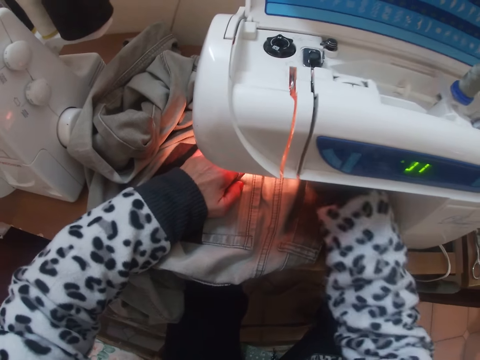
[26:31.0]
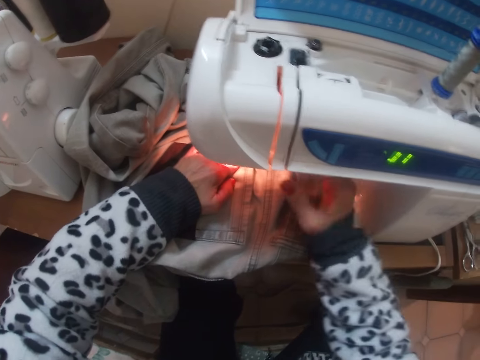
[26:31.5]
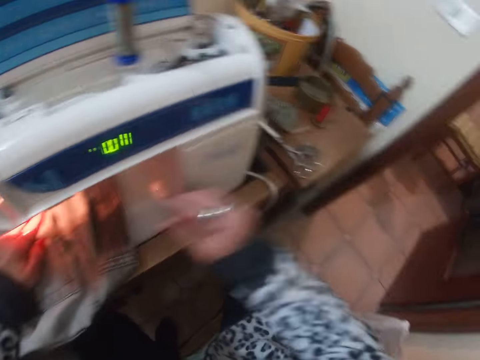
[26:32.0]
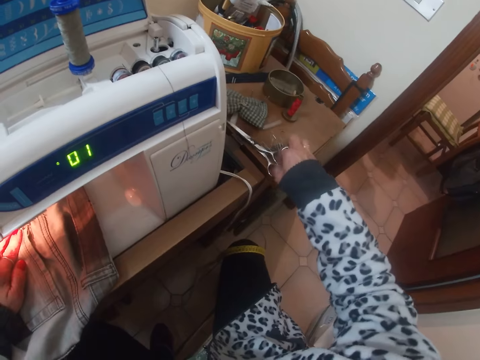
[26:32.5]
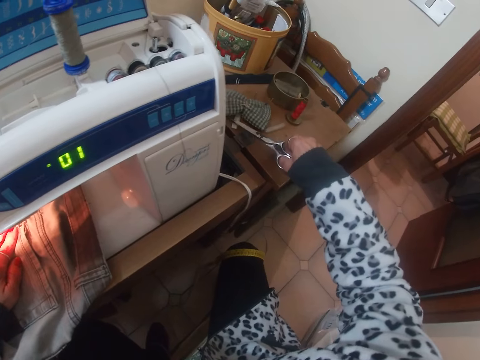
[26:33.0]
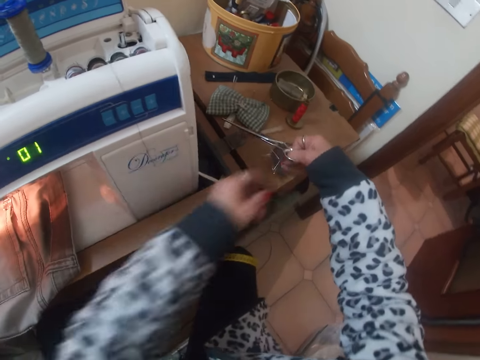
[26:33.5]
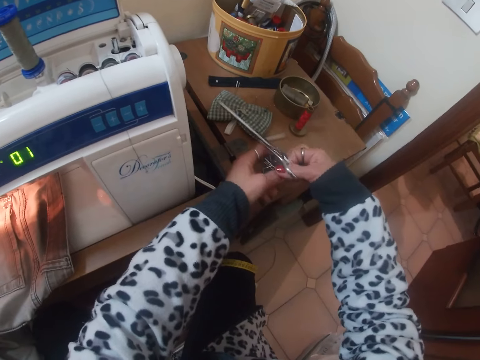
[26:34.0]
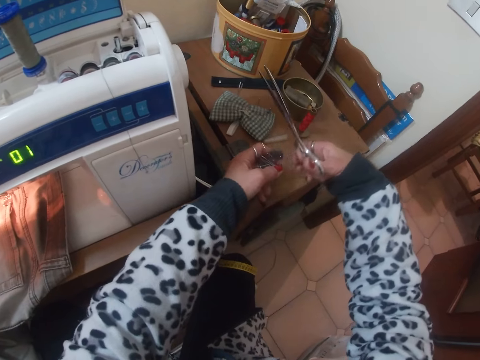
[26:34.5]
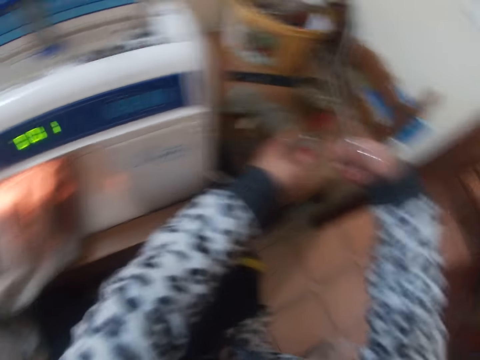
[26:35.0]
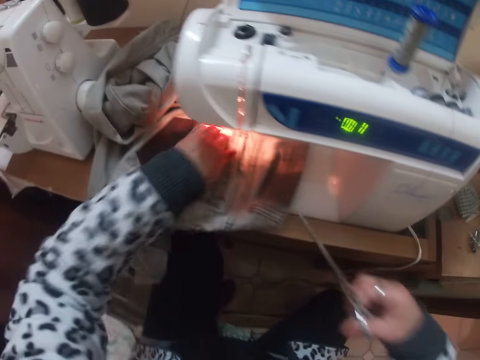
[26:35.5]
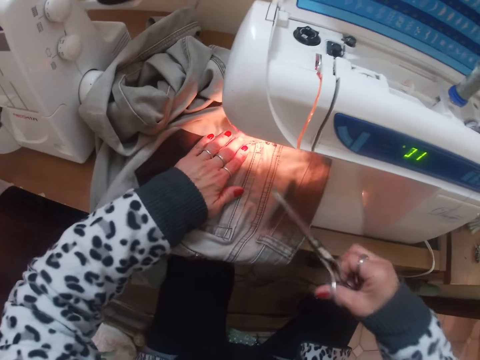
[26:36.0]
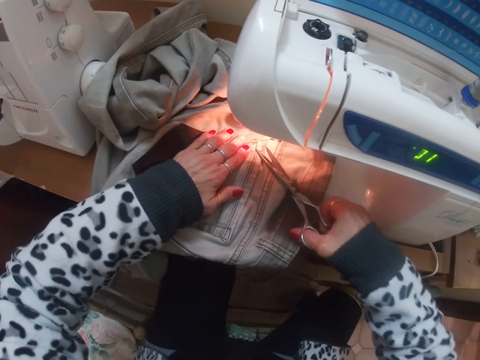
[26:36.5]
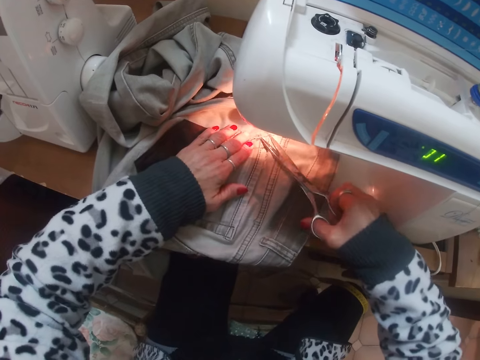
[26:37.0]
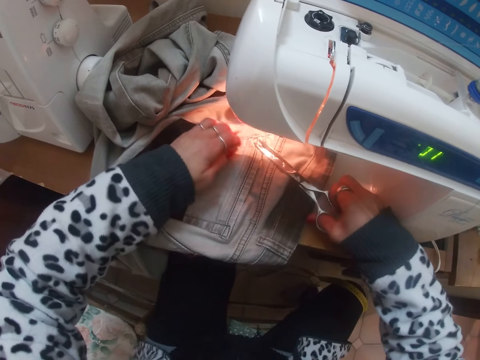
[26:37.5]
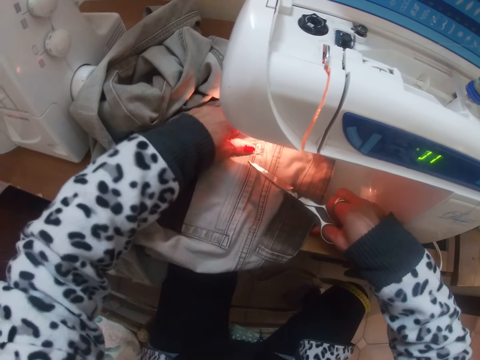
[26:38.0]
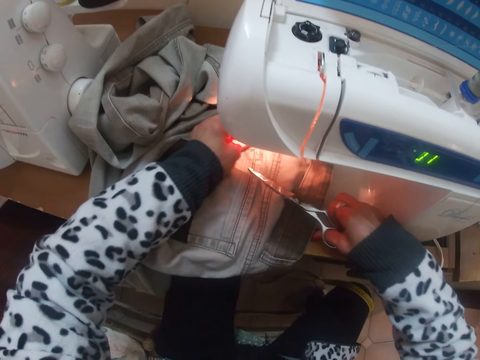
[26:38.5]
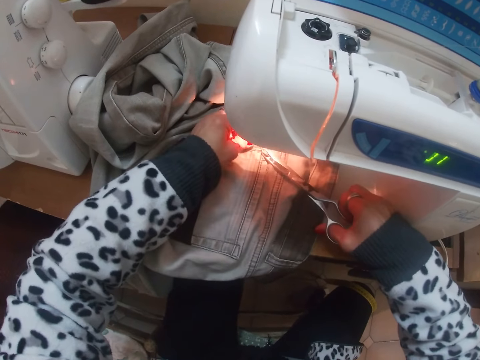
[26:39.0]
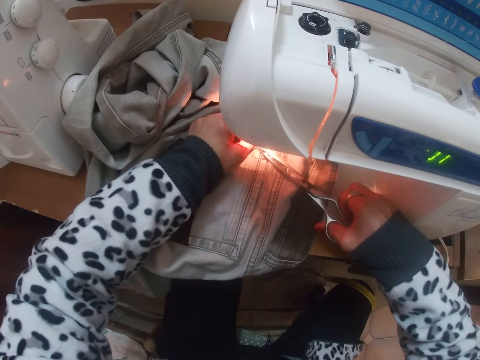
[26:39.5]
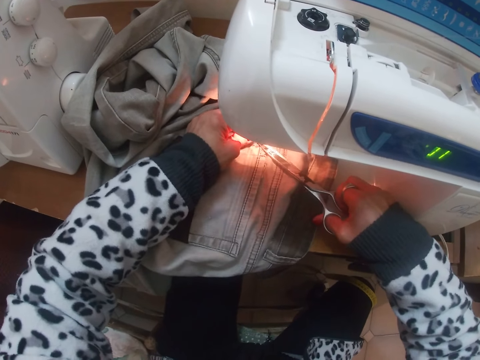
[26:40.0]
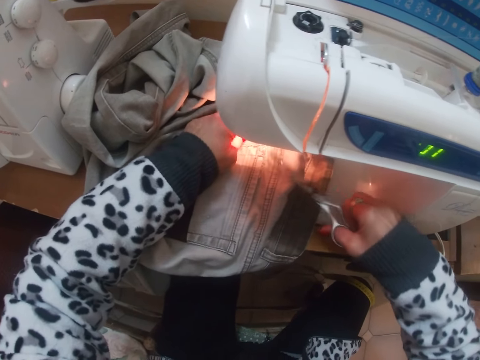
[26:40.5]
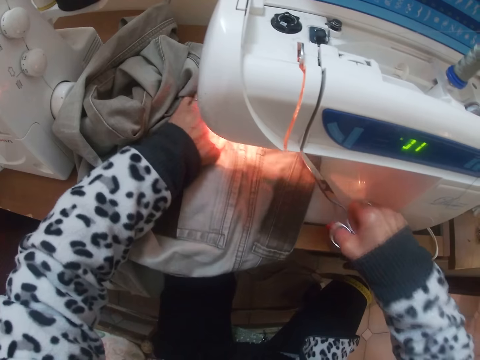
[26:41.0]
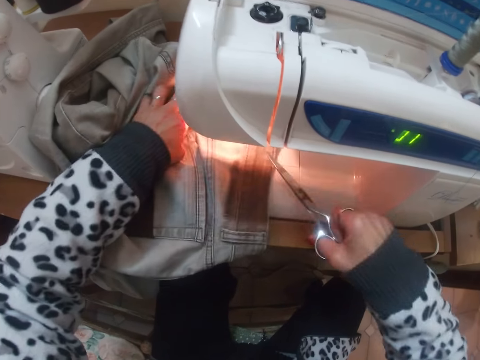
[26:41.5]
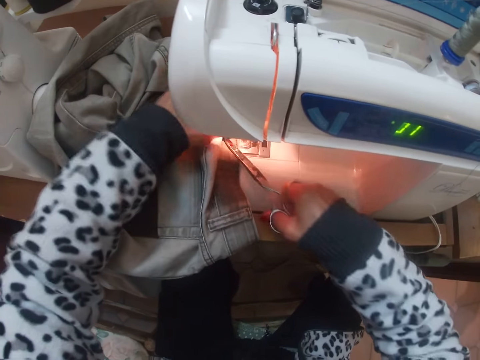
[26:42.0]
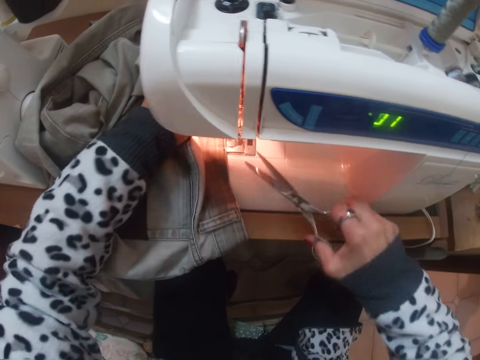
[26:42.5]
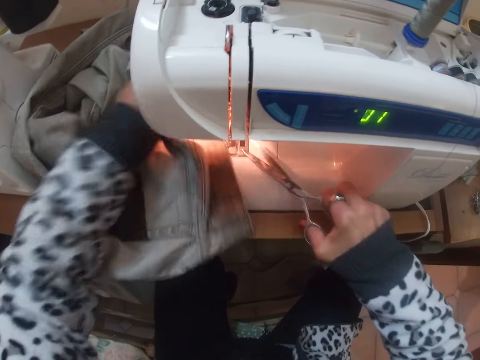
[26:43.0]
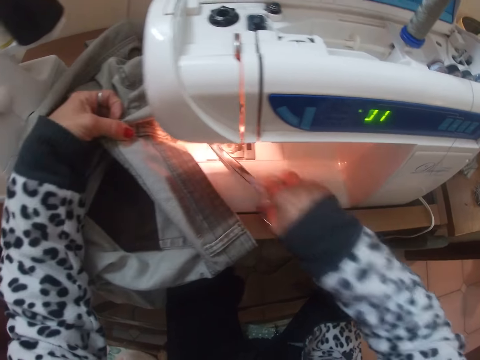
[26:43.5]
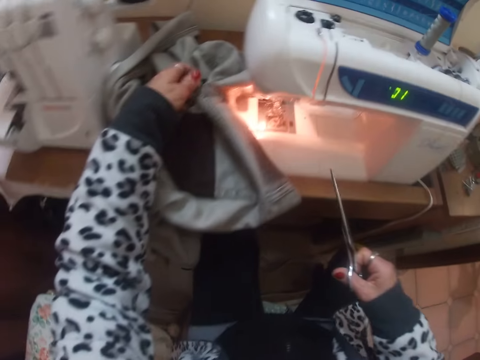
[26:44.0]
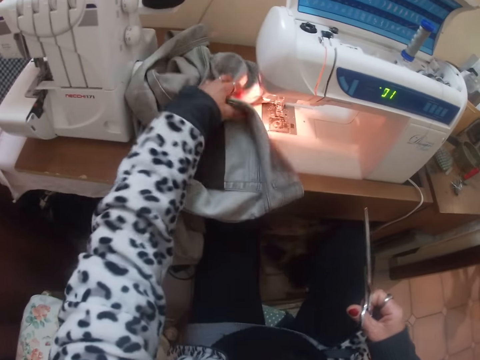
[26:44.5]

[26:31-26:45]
The camera wearer raises the presser foot of the sewing machine with her right hand. She picks up a pair of scissors from a magnet of needles on the sewing machine table with her right hand. She removes the magnet of needles from the scissors with her left hand. She moves the cloth on the needle plate of the sewing machine with her left hand. She cuts the wool from the cloth with the scissors in her right hand. She pulls a pair of pants on the sewing machine. She adjusts the wool on the cloth with her left hand. She cuts the wool from the cloth with the scissors in her right hand. She moves the cloth on the needle plate of the sewing machine with the scissors together with her left hand. She cuts the wool from the sewing machine with the scissors in her right hand.

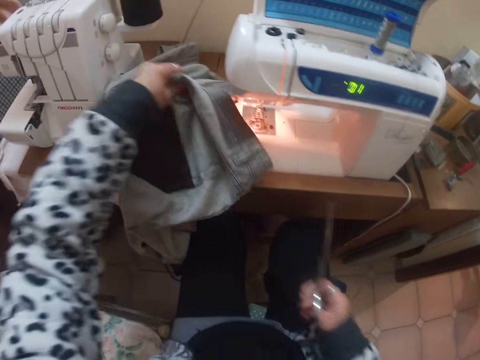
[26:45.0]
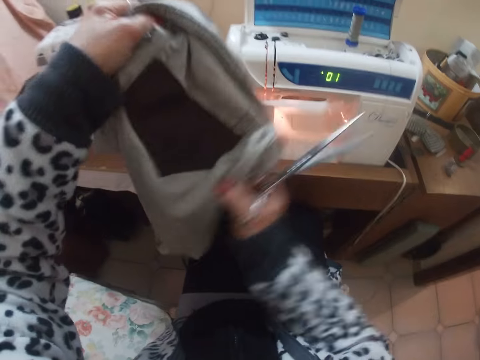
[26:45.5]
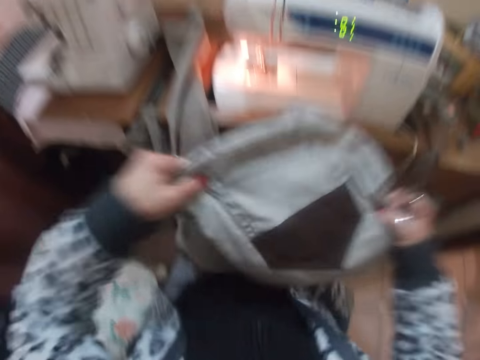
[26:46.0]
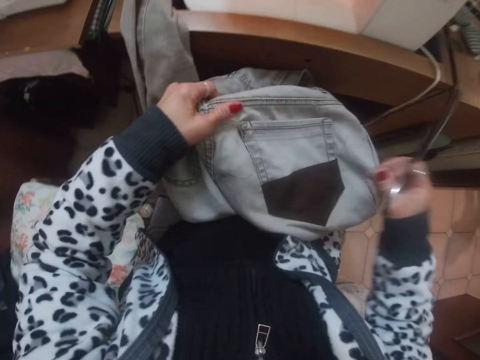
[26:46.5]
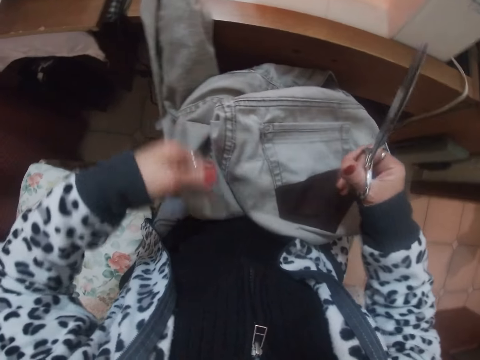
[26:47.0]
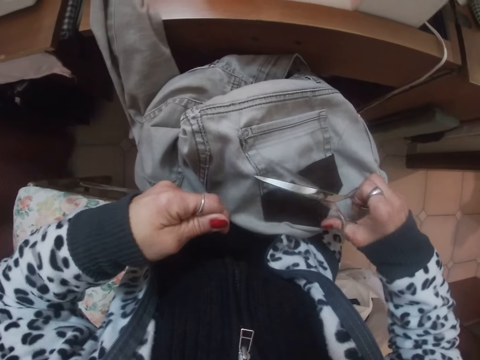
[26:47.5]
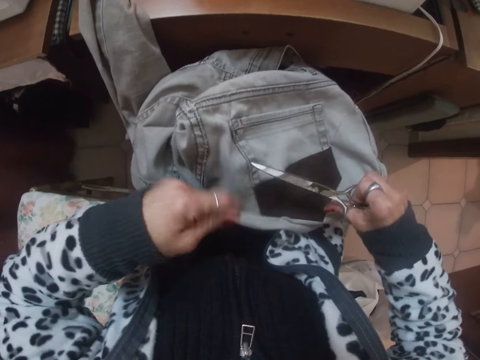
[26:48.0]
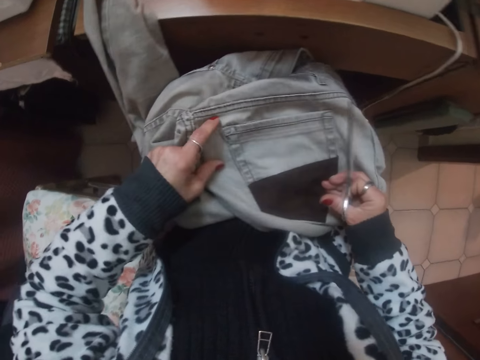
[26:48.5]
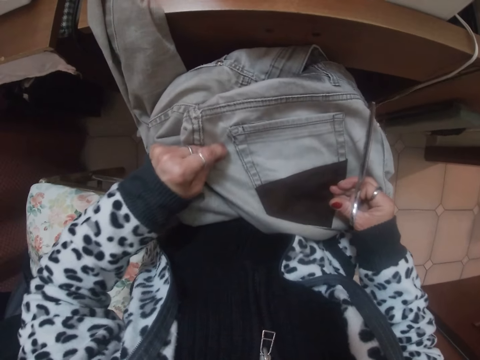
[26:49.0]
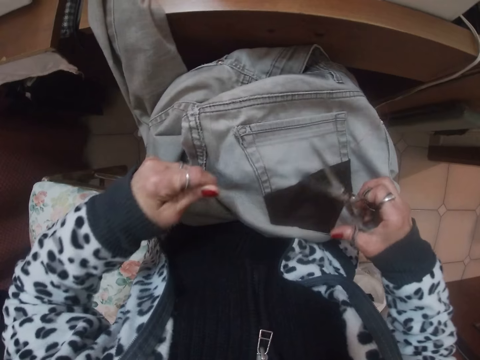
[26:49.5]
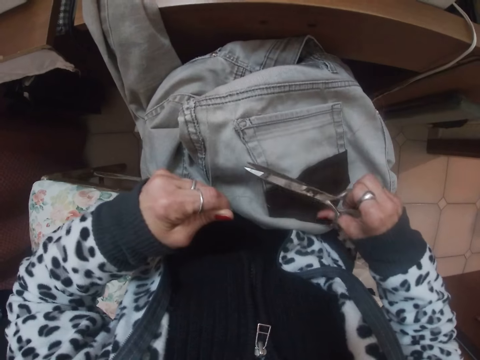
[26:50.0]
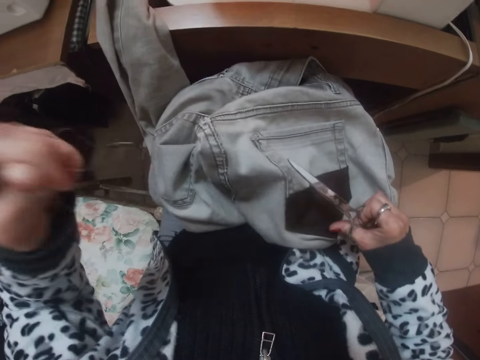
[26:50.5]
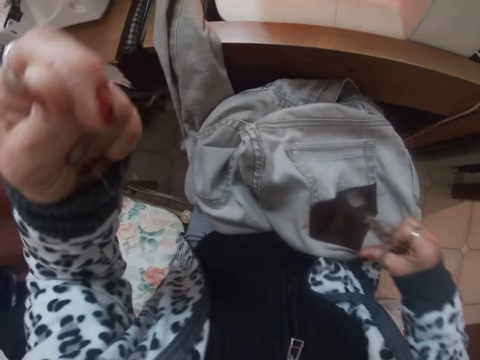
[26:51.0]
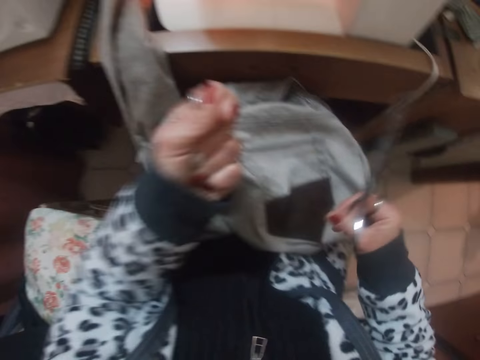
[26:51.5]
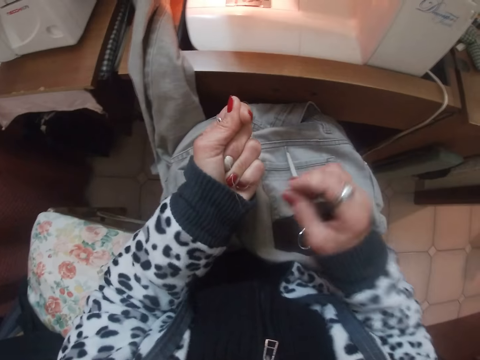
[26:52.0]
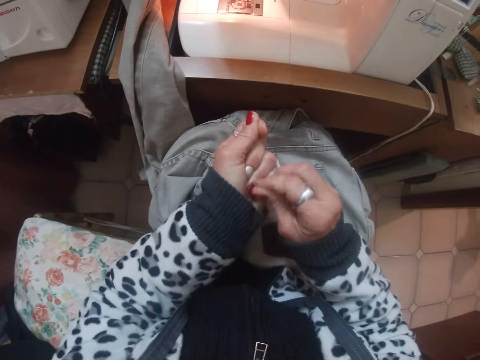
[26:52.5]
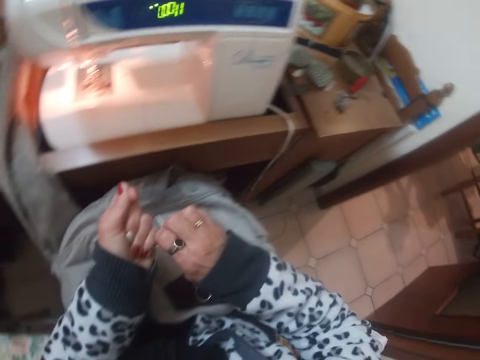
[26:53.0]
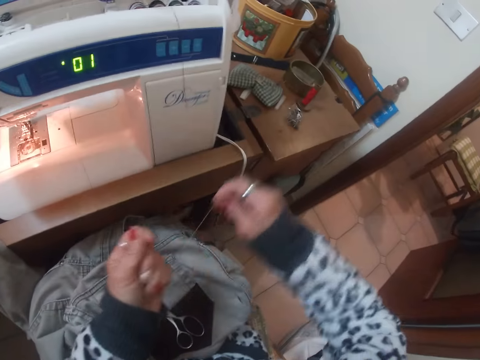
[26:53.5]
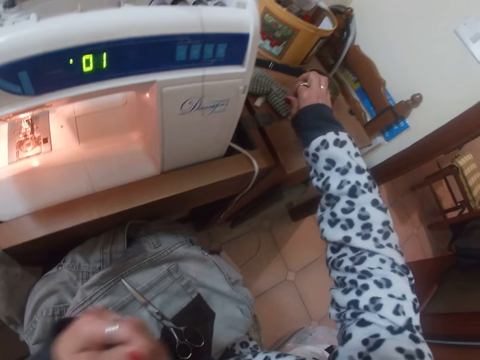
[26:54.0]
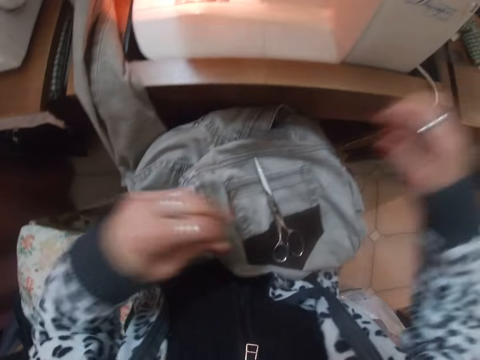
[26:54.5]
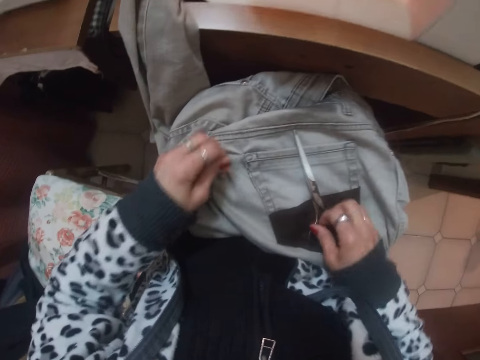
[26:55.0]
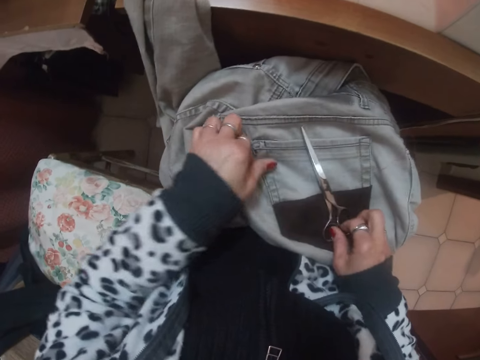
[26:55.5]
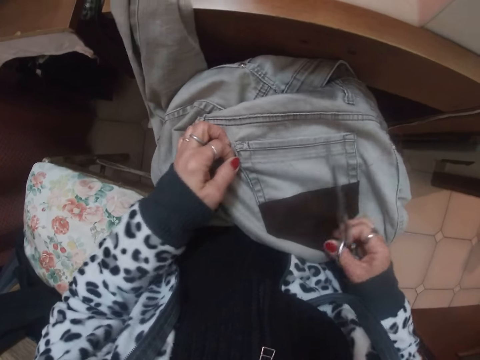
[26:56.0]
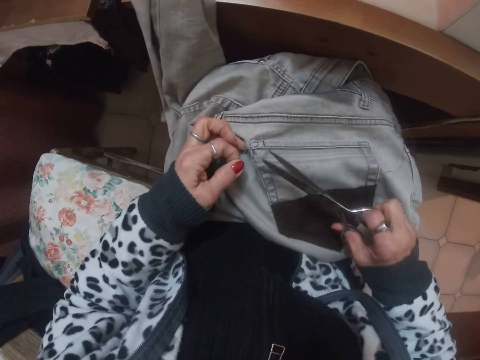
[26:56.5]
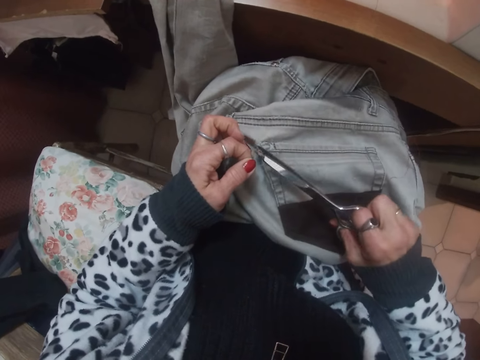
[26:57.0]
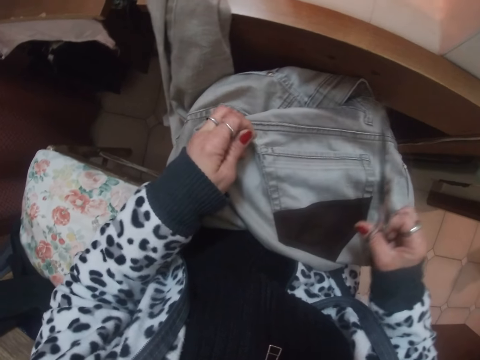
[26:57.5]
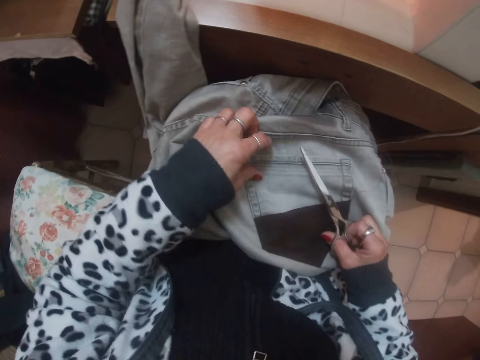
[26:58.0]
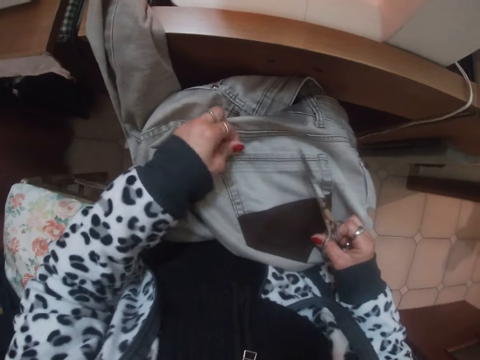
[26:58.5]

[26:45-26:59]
The camera wearer picks the cloth from the needle plate of the sewing machine with her left hand. She drops the cloth on her thighs with both hands. She raises a pair of pants up. She pulls the wool from the cloth with her left hand. She cuts the wool in the cloth with the scissors. She pulls another wool from the cloth with her left hand. She cuts the wool in the cloth with the scissors. She drops the scissors in her right hand on the cloth. She pulls sewing thread in her hand. She takes the wool from her left hand. She drops the wool on the table of the sewing machine with her right hand. She pulls another wool from the cloth with her left hand. She picks up the scissors from the cloth with her right hand. She cuts the wool in the cloth with the scissors. She pulls another wool from the cloth with her left hand.
